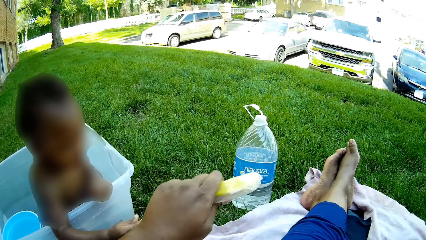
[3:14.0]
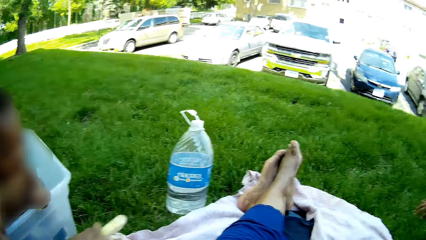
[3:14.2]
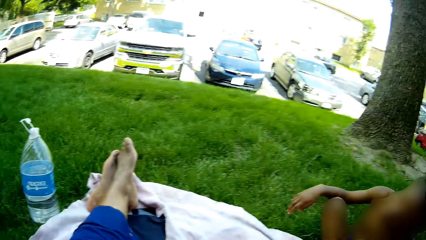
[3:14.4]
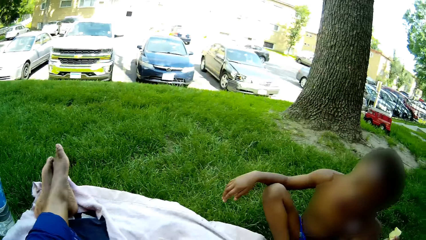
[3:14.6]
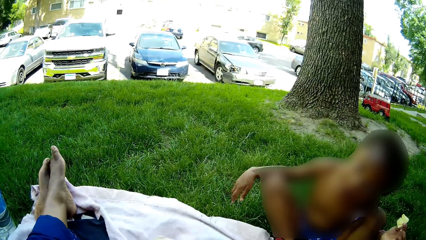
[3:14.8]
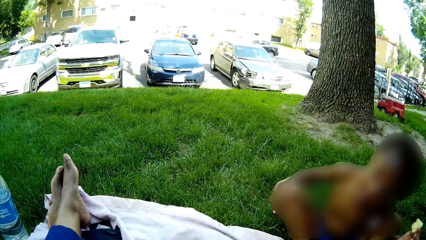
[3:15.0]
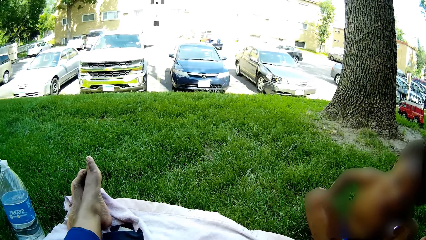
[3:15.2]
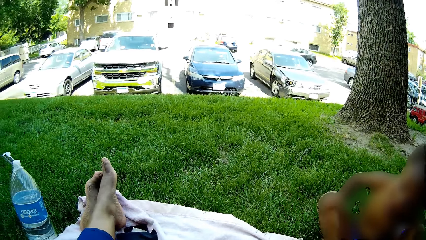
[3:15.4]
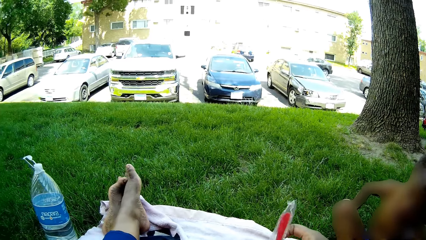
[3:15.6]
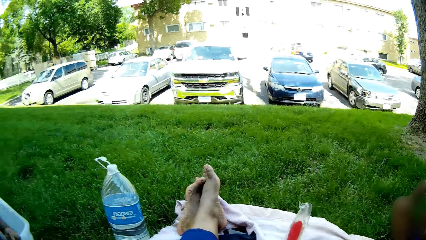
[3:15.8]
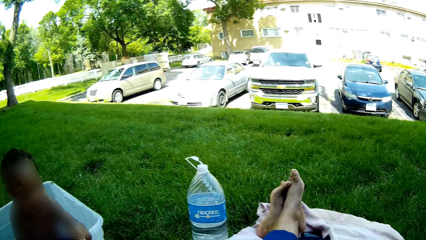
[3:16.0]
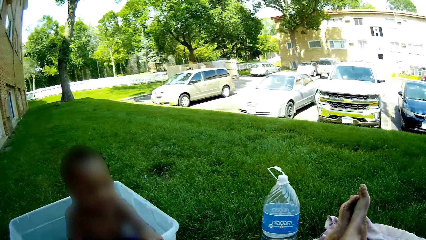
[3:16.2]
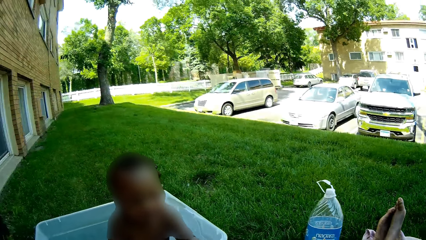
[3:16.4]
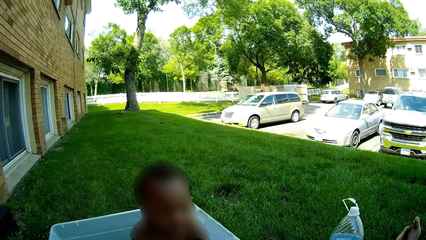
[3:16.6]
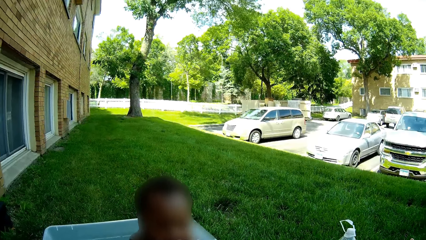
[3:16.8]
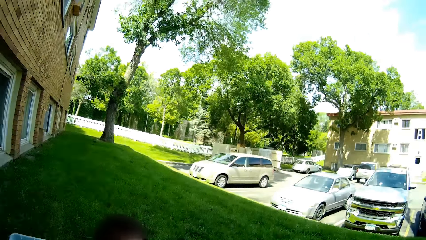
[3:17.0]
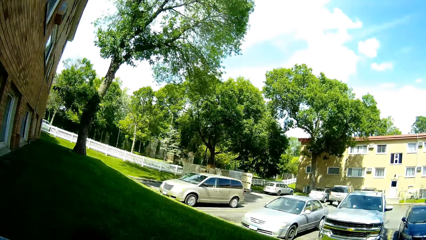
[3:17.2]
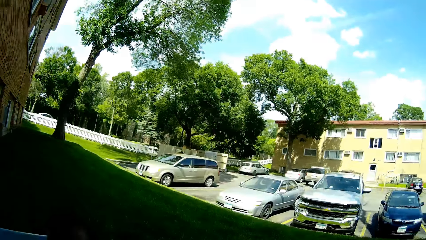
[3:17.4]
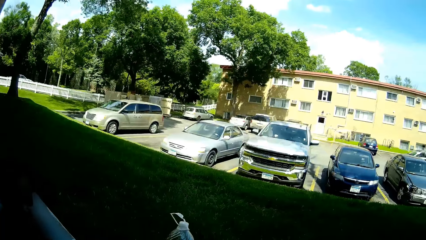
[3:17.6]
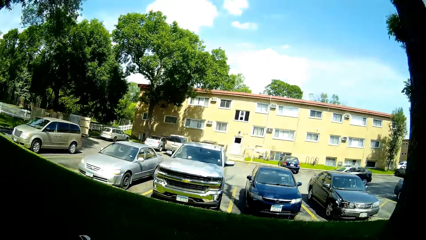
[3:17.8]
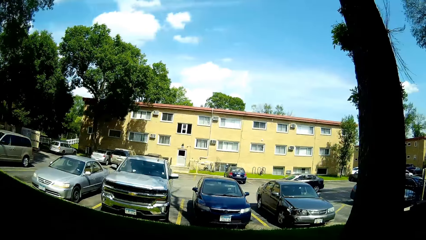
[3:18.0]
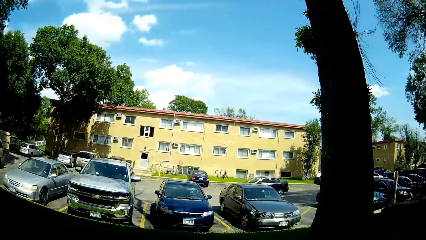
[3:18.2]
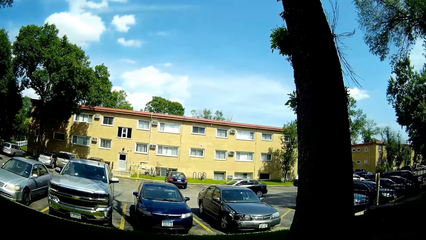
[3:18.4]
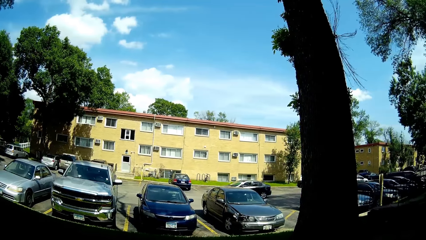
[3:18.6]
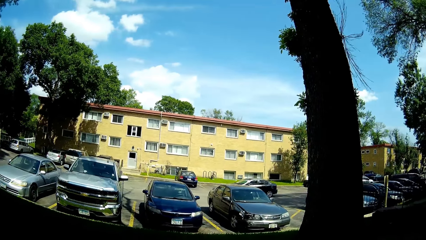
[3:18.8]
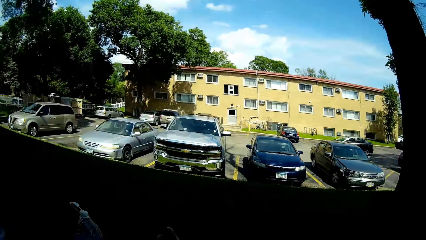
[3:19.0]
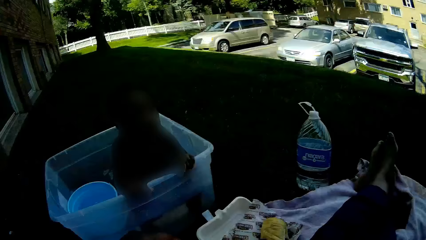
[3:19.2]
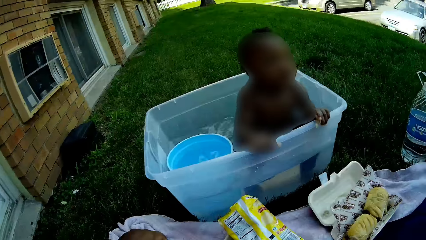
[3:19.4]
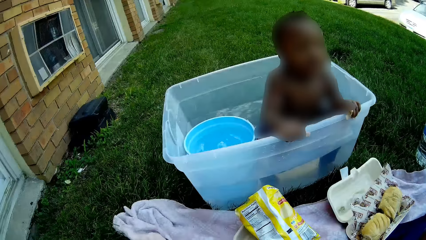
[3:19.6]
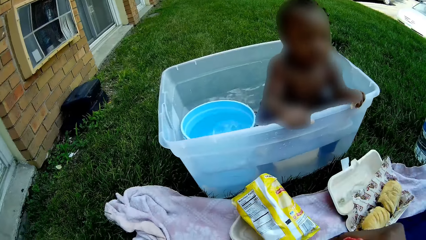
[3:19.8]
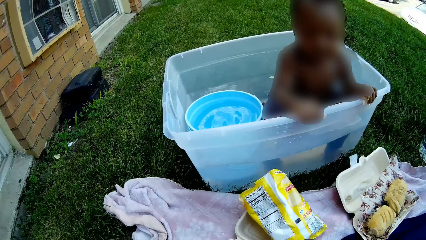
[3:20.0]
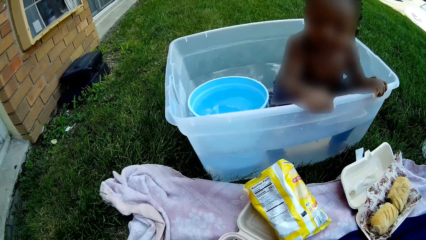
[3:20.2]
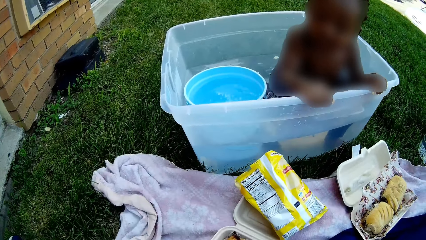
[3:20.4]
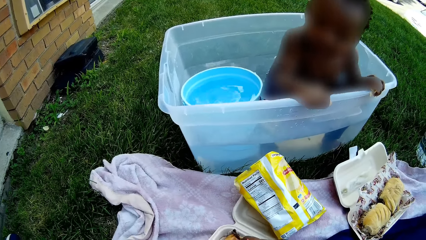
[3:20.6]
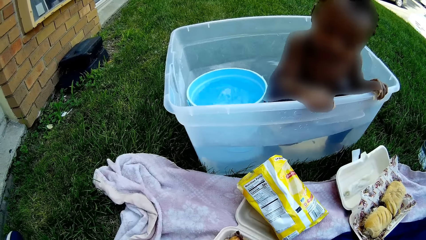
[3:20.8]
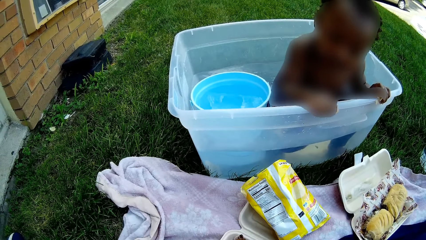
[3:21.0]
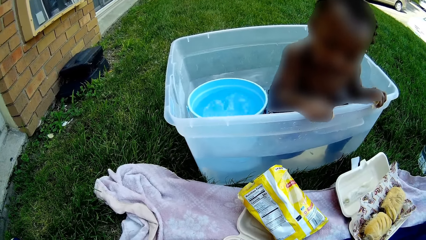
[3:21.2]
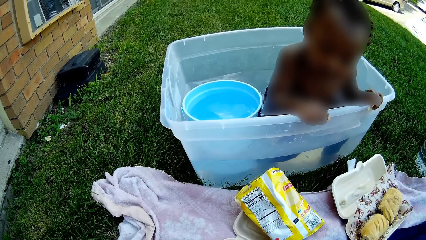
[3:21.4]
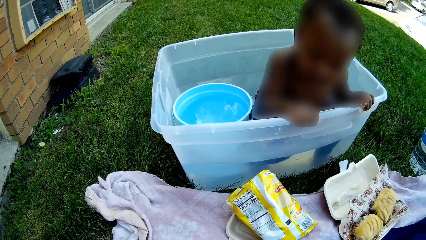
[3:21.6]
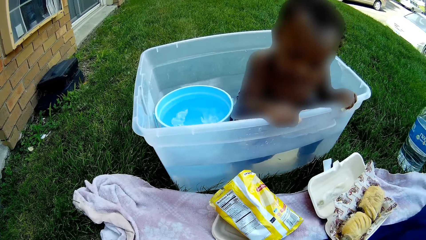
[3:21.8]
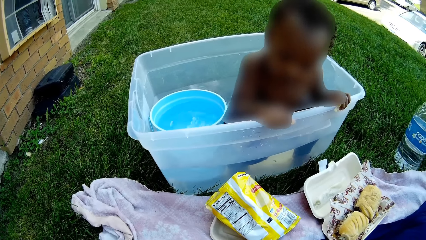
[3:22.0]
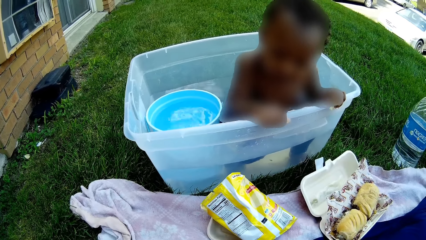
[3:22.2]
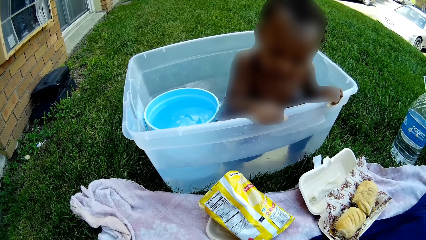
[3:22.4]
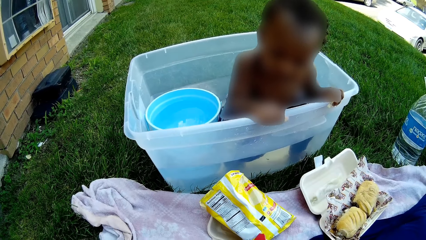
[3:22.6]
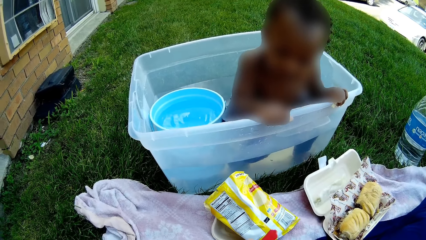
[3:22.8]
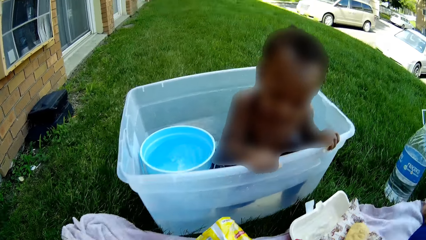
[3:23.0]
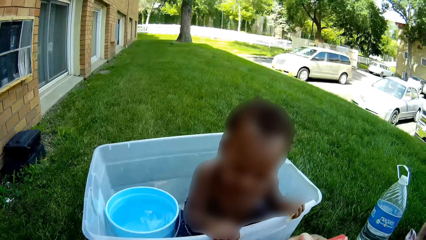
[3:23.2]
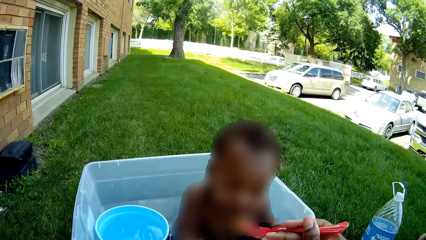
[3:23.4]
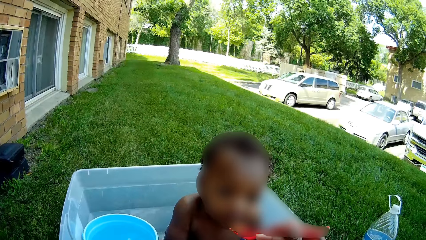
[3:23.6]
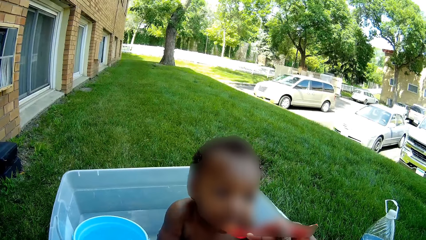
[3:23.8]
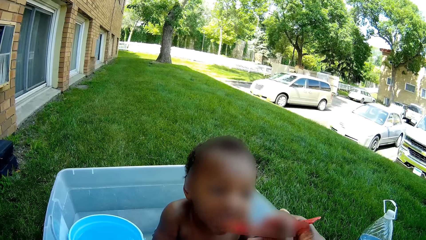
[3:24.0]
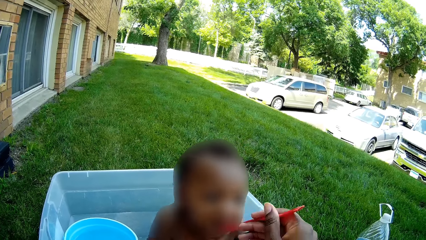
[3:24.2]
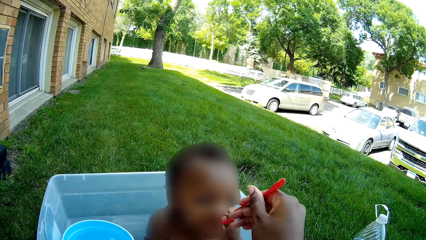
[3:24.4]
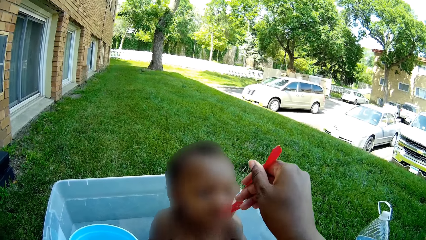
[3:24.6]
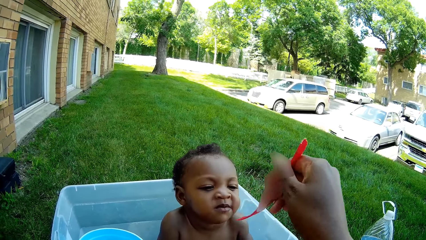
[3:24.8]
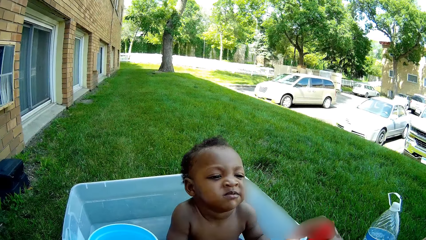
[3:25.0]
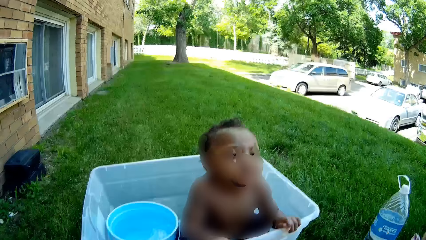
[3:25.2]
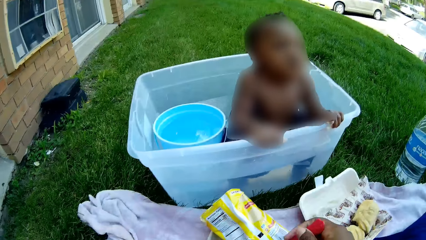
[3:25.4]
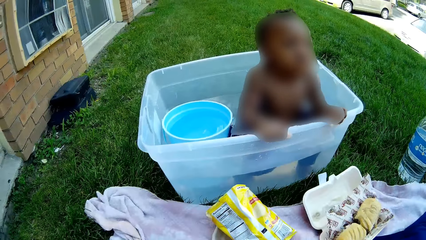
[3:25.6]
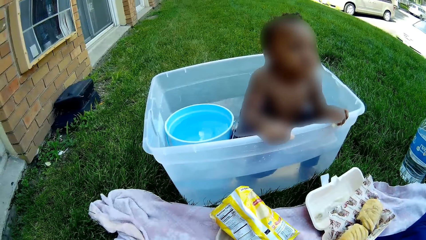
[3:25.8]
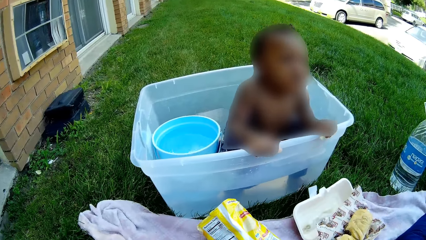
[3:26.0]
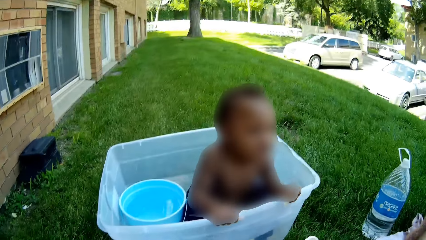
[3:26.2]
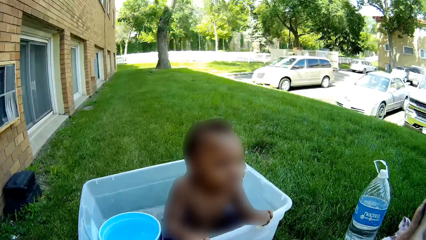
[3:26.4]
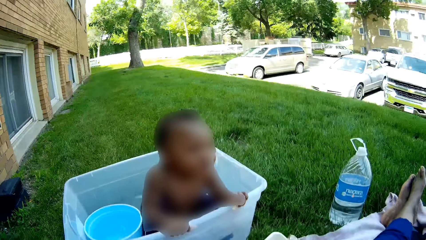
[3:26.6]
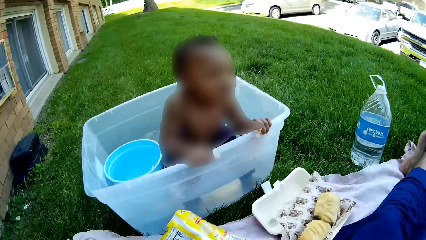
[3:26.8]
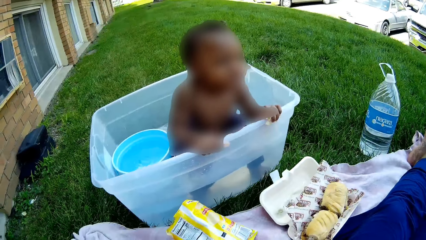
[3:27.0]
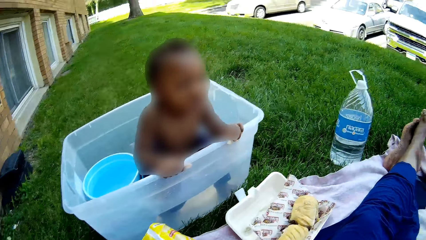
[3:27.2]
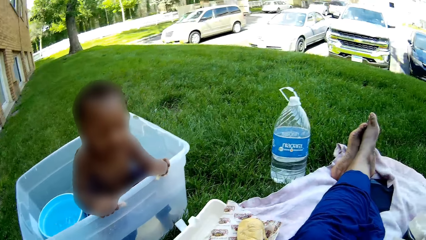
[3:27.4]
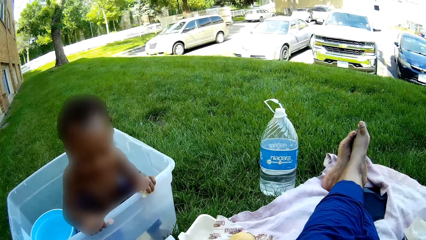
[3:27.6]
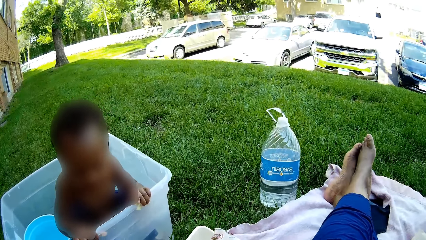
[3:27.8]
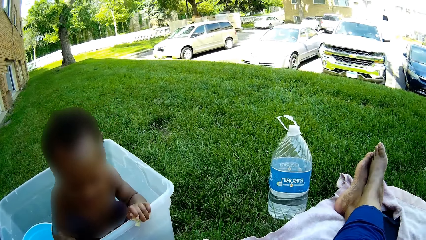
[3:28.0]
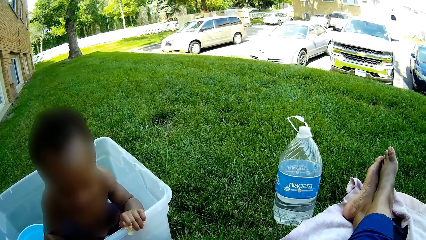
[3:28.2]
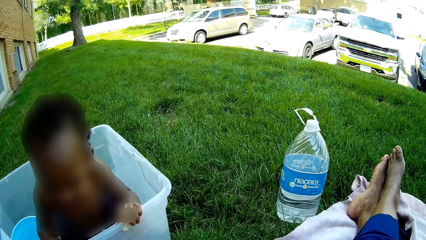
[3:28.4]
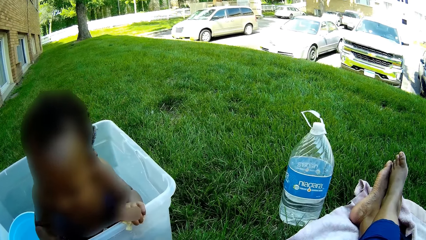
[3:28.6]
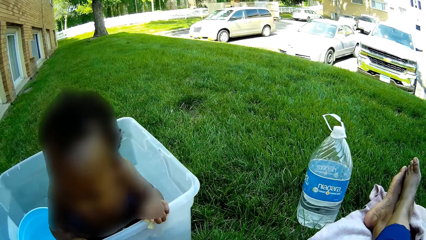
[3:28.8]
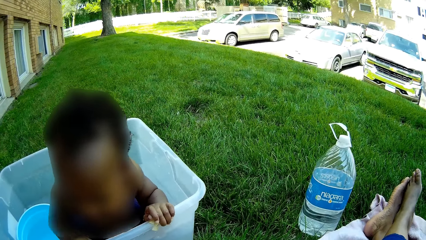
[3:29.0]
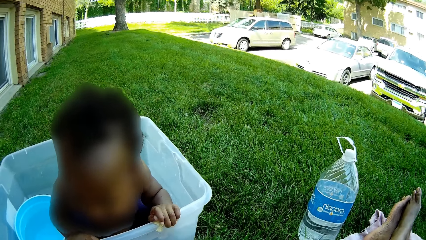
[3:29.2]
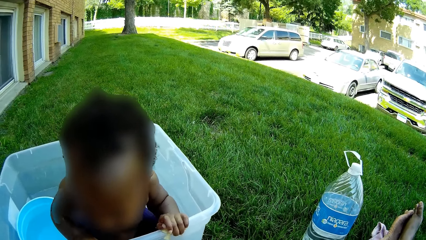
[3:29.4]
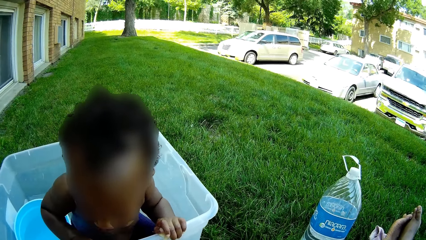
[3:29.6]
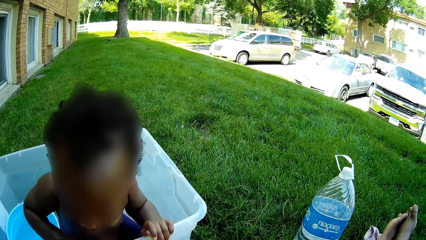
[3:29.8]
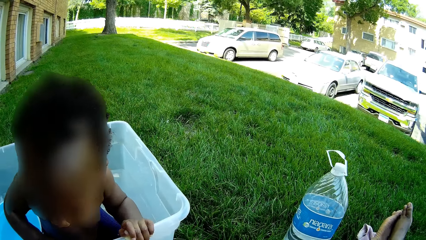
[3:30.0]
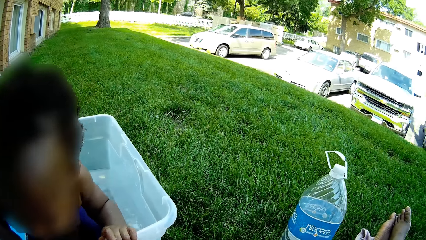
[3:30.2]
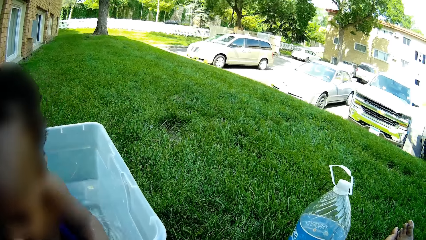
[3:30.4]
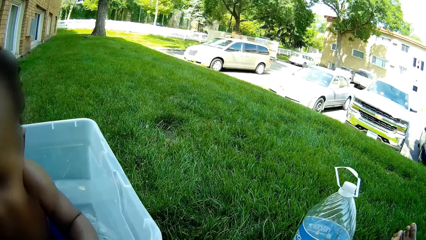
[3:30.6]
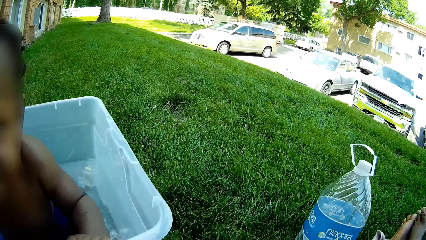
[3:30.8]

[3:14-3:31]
The camera wearer collects the pickle from the baby with her left hand. She holds the snack. She talks to the baby. She feeds the baby with a spoon in her right hand.
